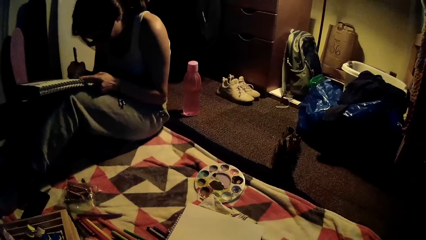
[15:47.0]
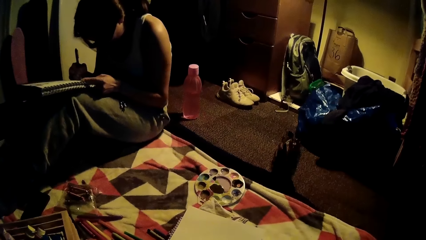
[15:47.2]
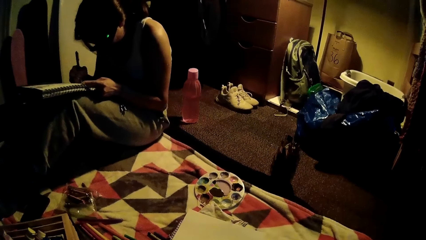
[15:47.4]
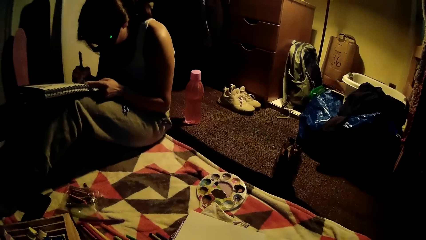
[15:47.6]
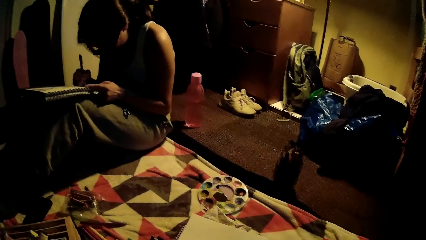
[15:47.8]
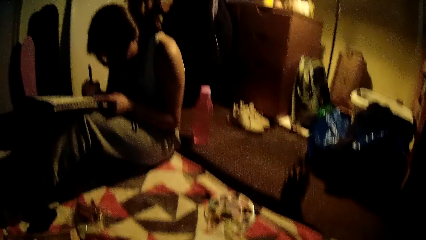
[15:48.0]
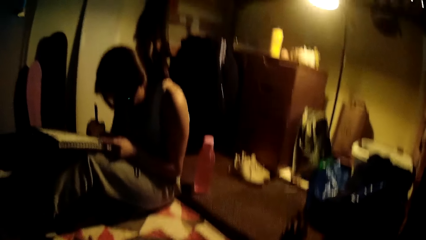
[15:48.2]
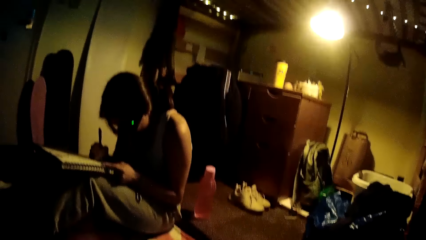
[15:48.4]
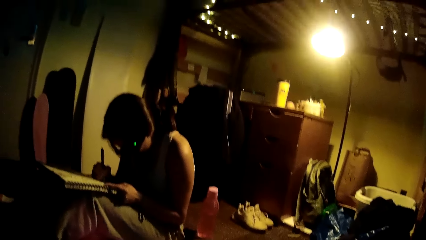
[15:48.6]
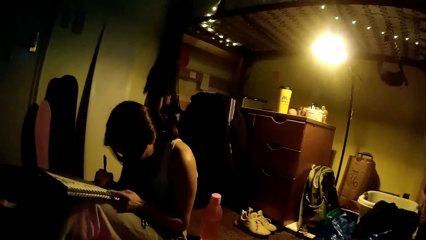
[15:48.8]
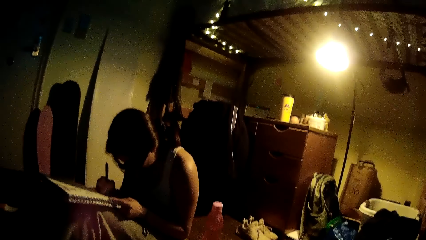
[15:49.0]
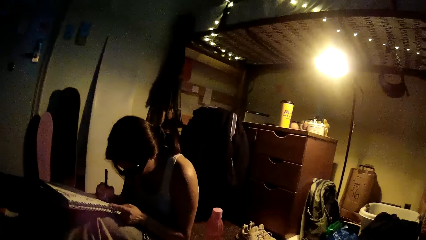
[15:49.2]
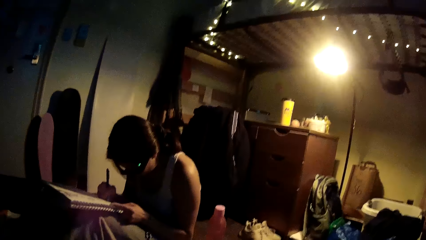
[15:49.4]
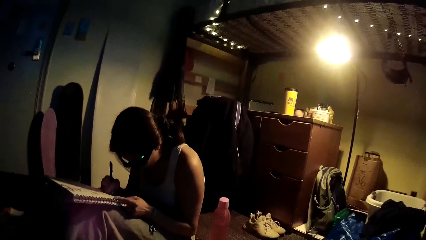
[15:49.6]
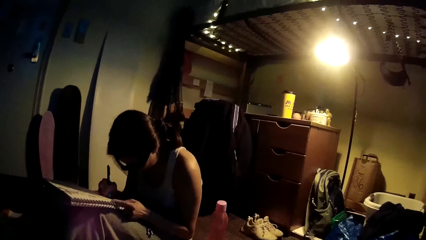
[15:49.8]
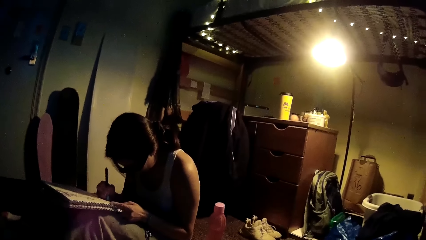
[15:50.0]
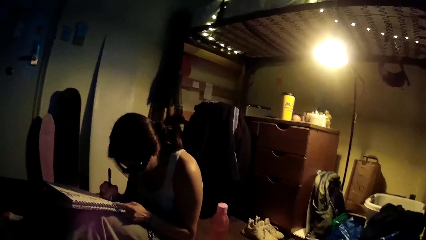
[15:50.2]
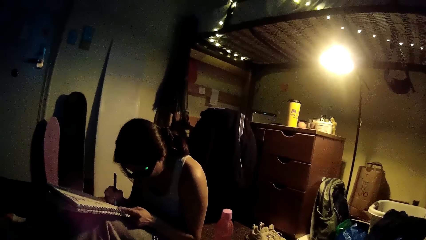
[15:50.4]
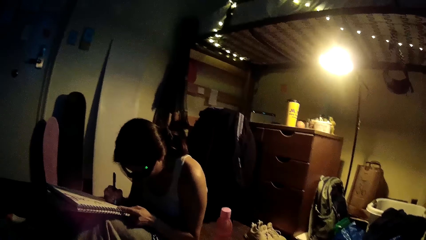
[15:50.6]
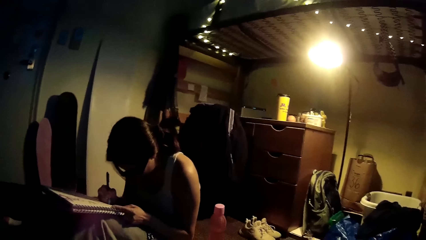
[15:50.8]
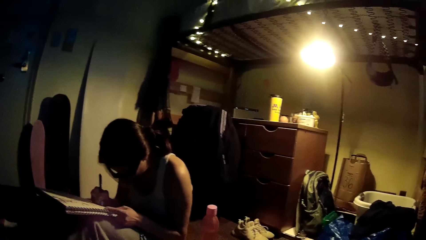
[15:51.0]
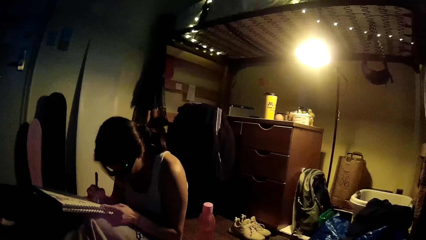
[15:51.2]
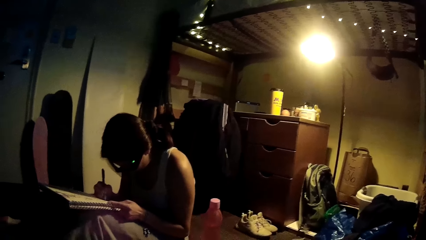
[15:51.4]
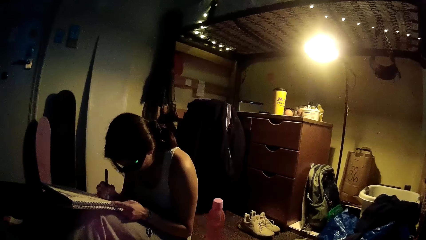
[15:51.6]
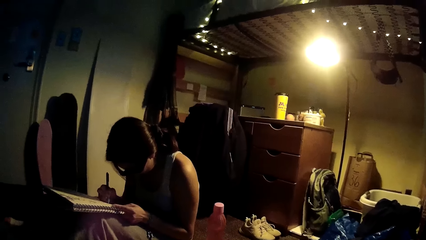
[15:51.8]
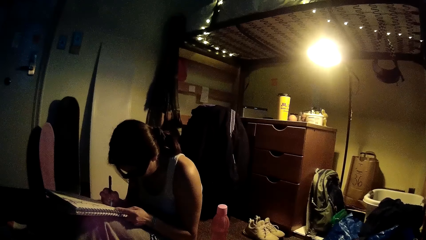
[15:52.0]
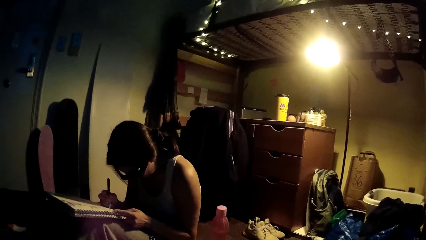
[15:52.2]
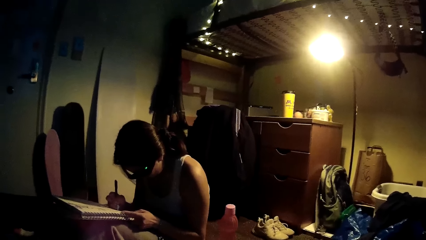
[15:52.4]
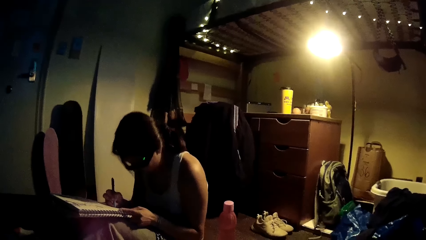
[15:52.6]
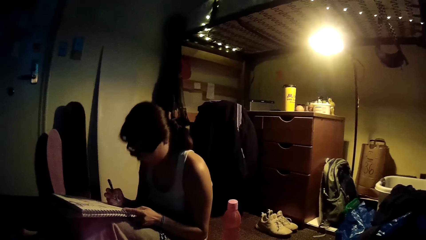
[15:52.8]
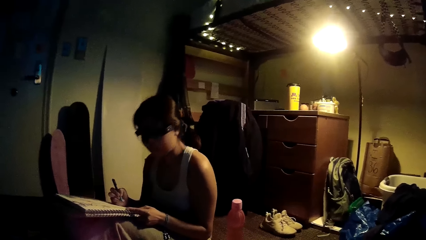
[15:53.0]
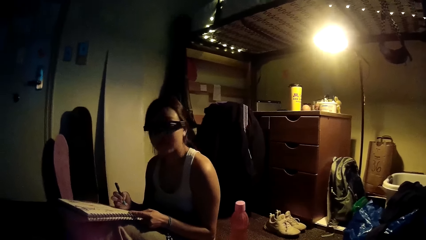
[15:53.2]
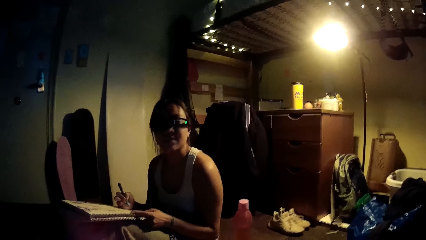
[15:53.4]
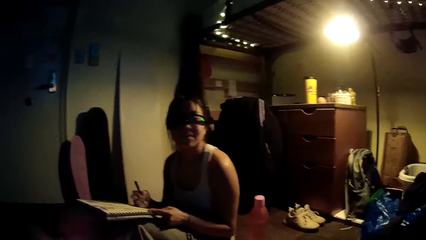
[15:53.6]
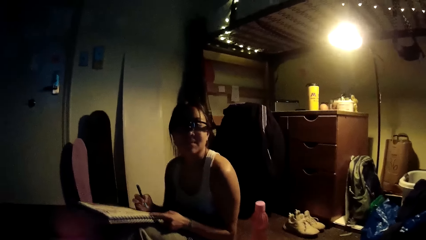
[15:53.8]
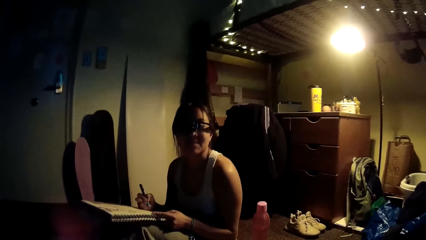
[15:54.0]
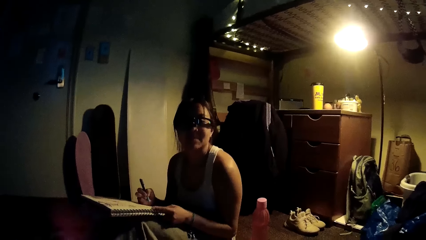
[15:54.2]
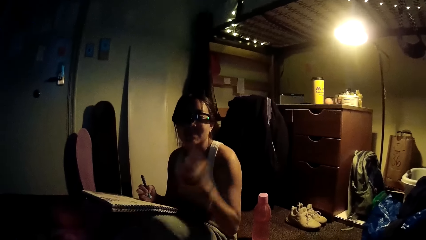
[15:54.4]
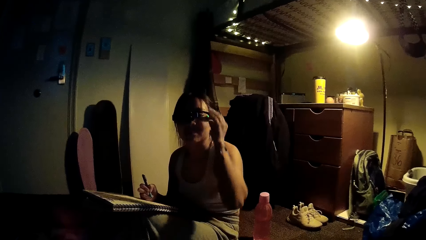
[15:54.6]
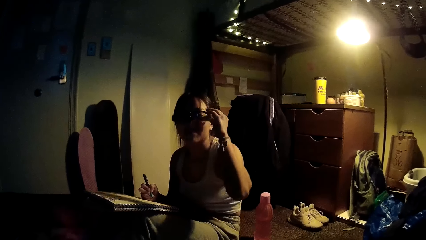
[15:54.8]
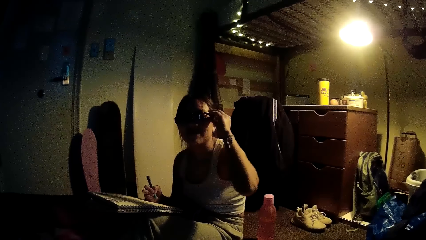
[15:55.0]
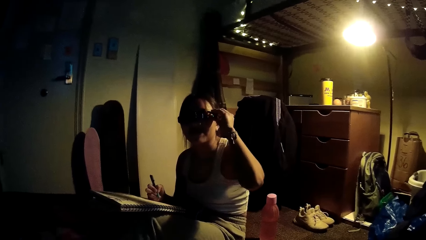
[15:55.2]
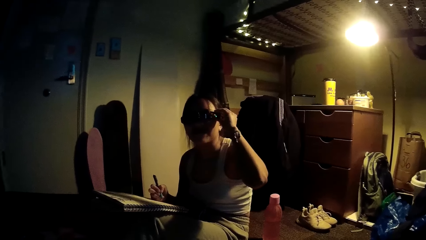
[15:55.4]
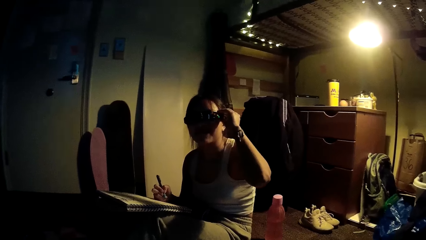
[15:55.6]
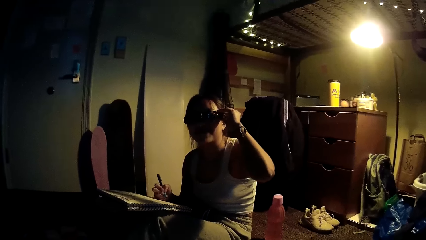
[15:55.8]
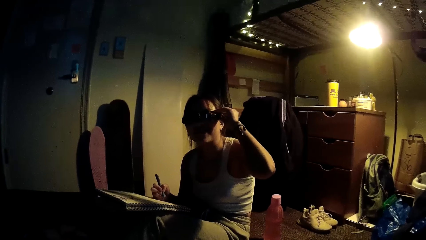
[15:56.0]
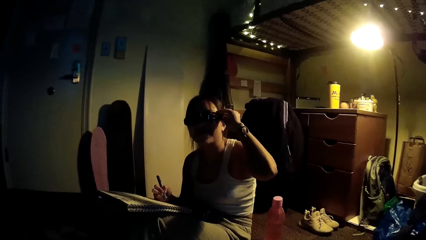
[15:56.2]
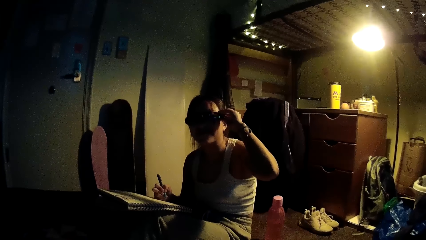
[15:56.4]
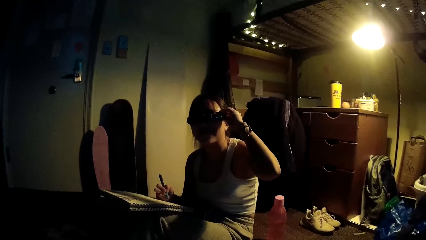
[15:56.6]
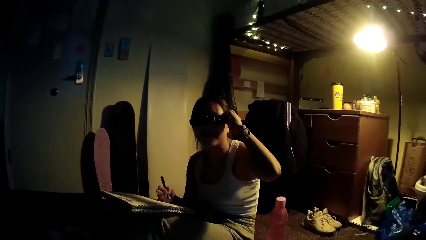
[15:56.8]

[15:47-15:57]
The camera wearer looks around the room. The woman draws on a drawing book with a pencil. The camera wearer converses with the woman. The woman adjusts glasses on her face and raises her hand.
